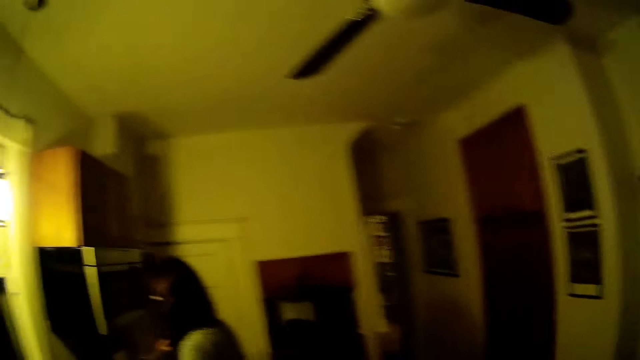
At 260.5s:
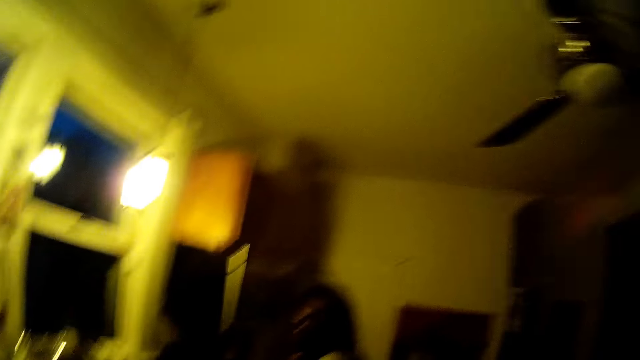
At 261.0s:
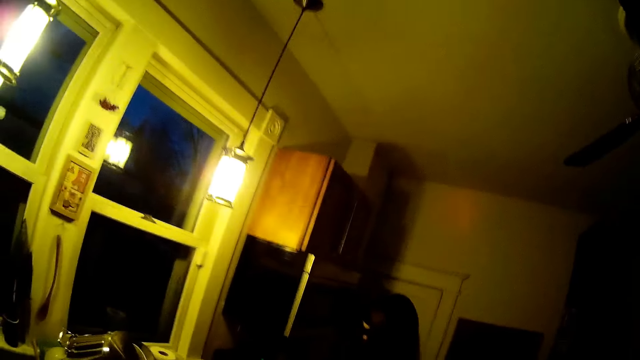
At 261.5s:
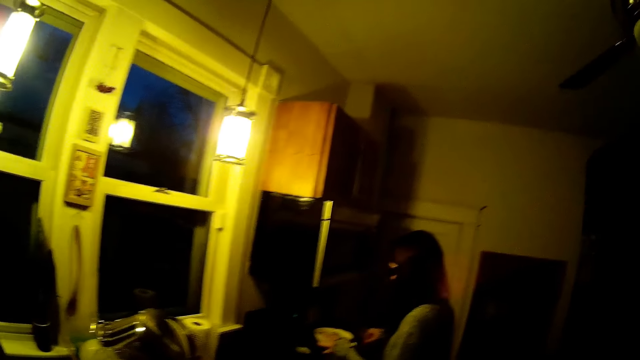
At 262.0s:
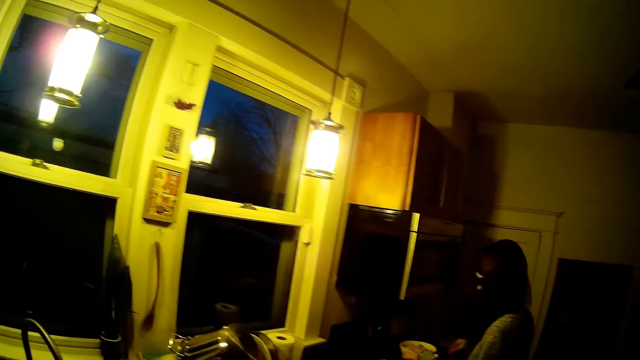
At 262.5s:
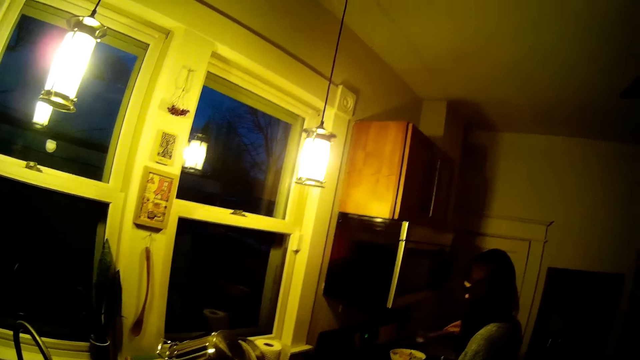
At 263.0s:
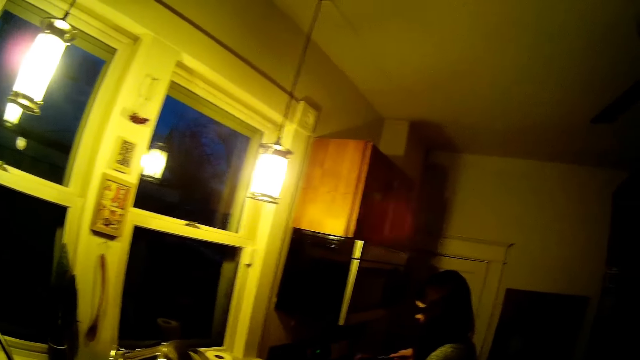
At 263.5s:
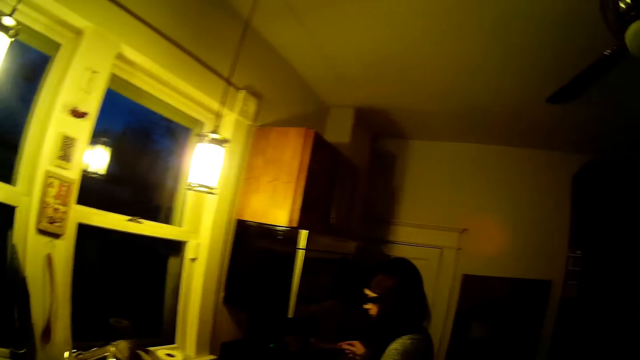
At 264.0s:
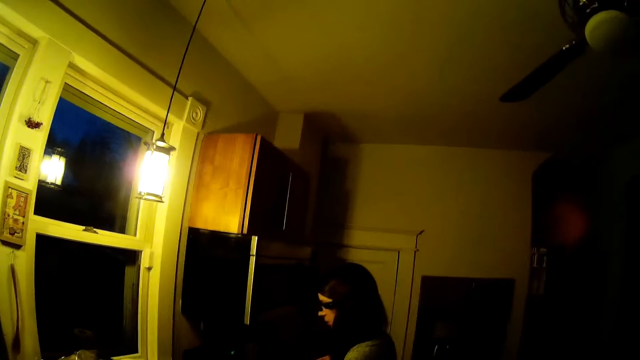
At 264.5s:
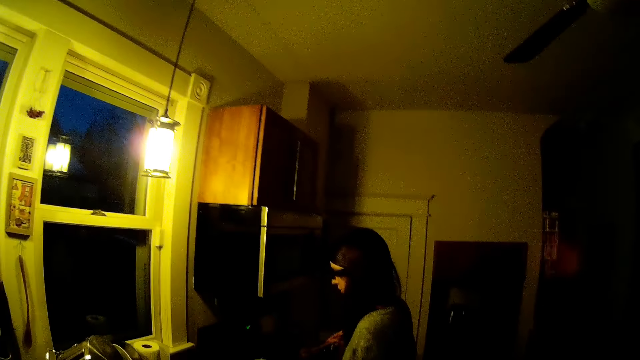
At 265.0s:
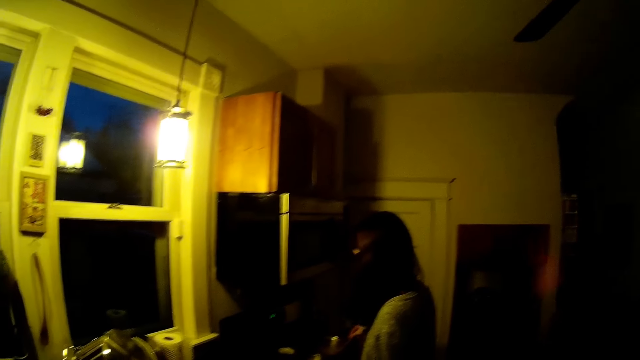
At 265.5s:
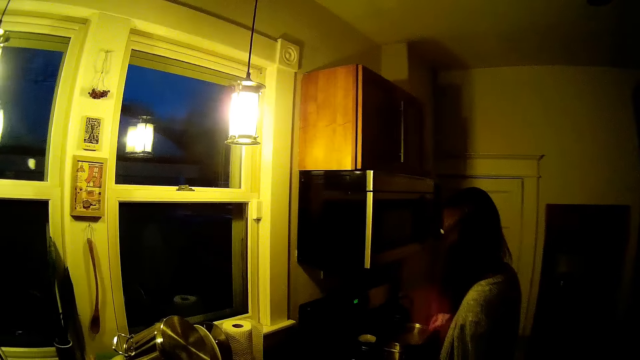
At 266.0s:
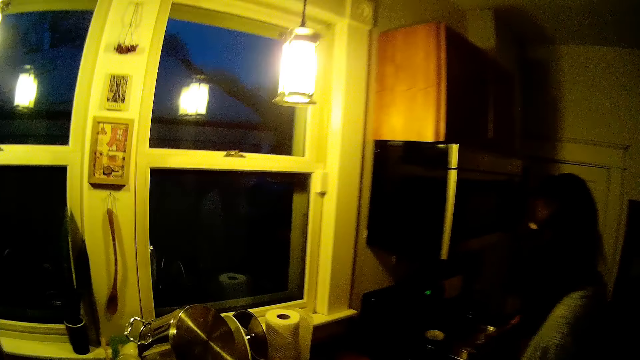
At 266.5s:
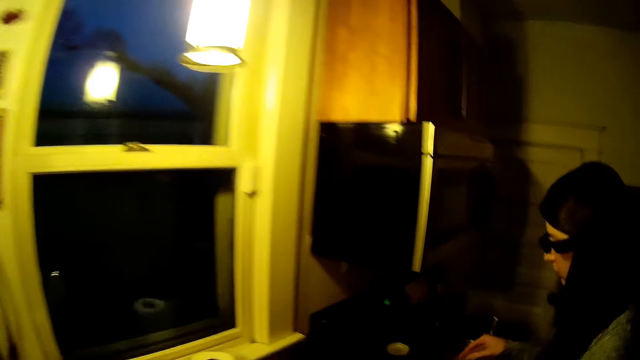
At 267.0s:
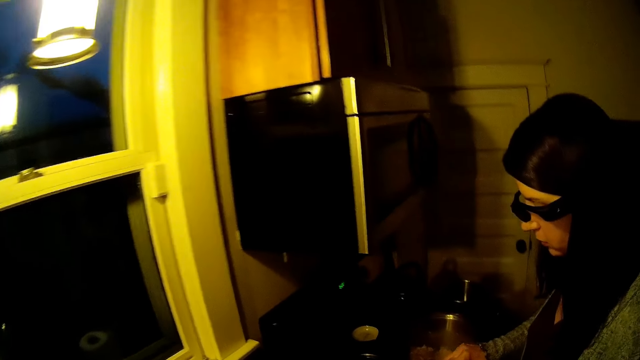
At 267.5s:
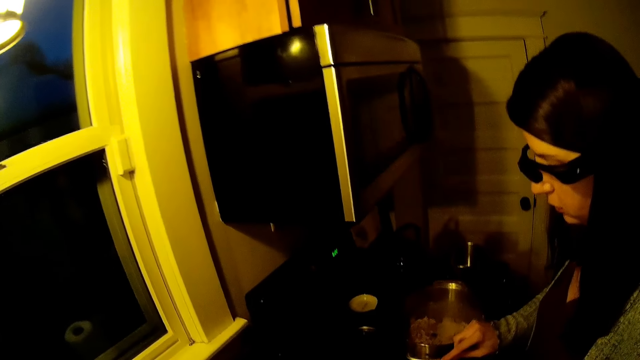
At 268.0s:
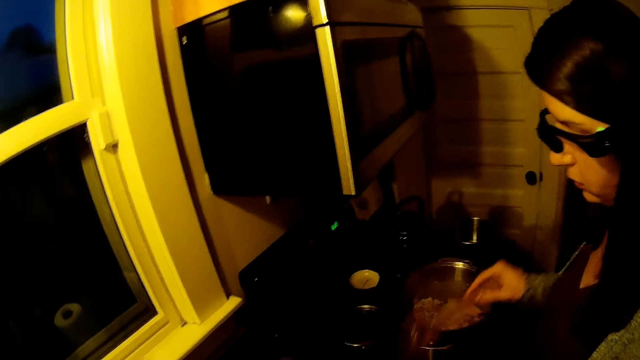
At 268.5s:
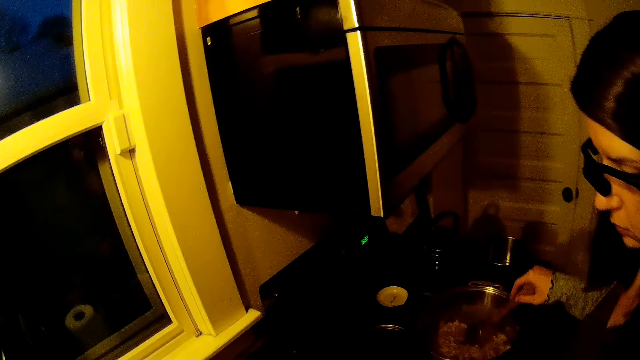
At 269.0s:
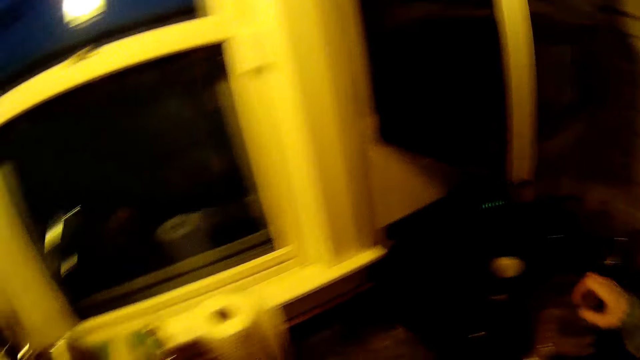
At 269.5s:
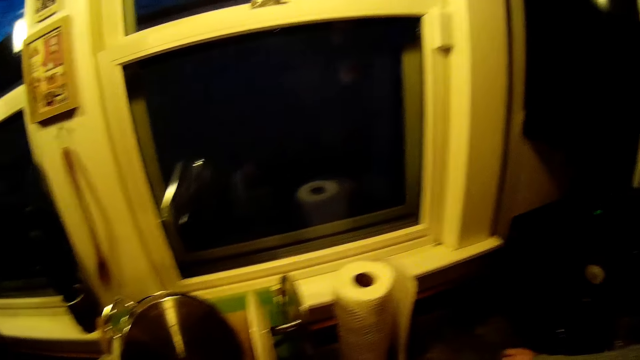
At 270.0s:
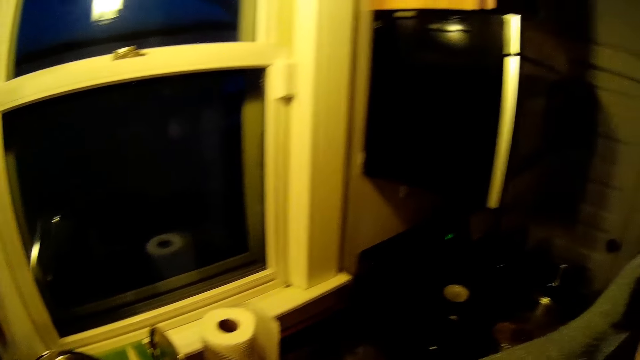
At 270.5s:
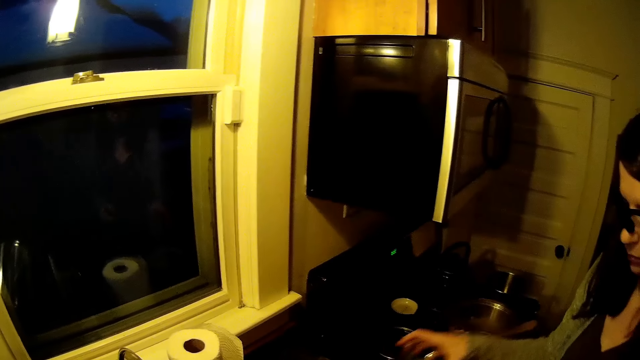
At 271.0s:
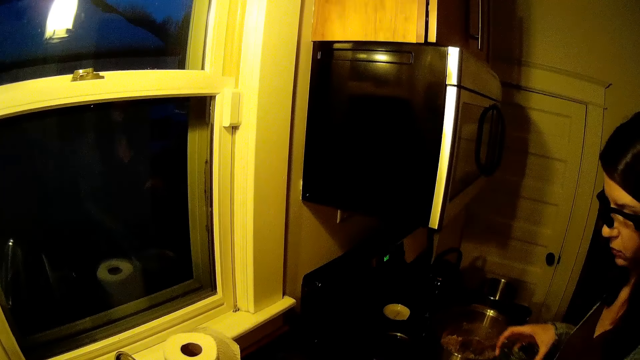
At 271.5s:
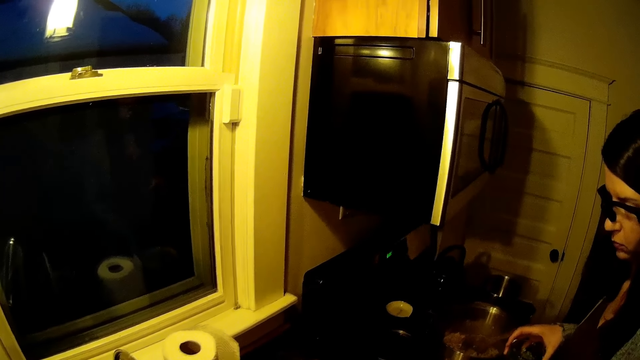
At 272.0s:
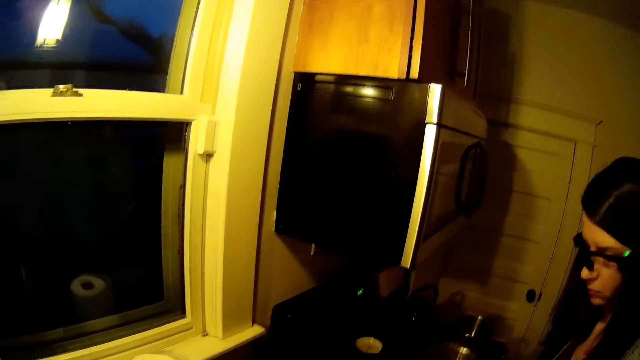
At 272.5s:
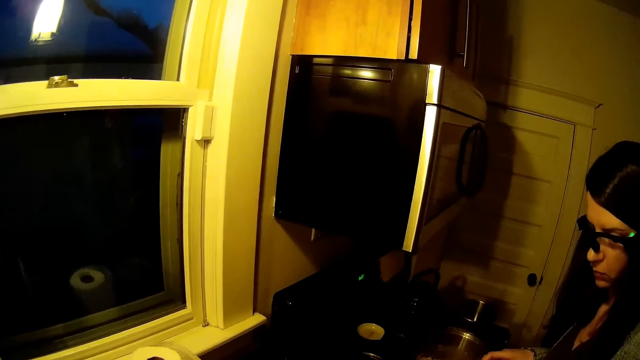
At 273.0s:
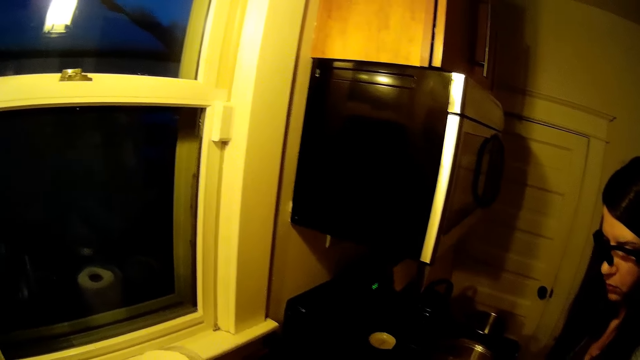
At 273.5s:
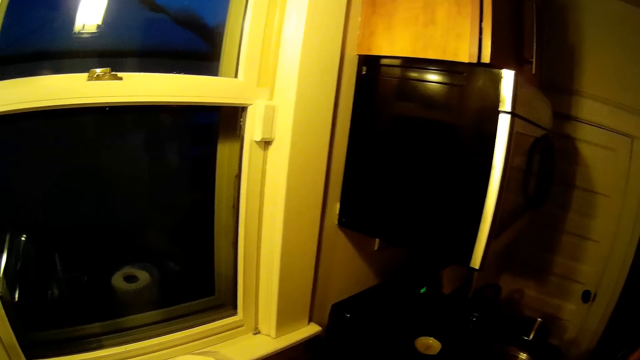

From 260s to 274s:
The camera wearer converses with a person. The person puts a plate of rice on a countertop of the sink. The camera wearer walks in the kitchen. The person serves rice on a plate. The person puts a spoon in a pot. The person picks up a glass of juice on the countertop of the sink. The camera wearer converses with the person.

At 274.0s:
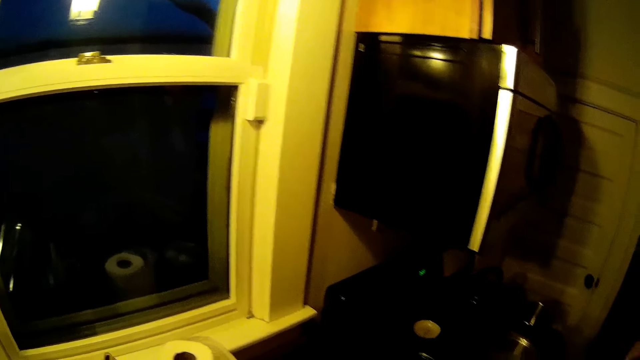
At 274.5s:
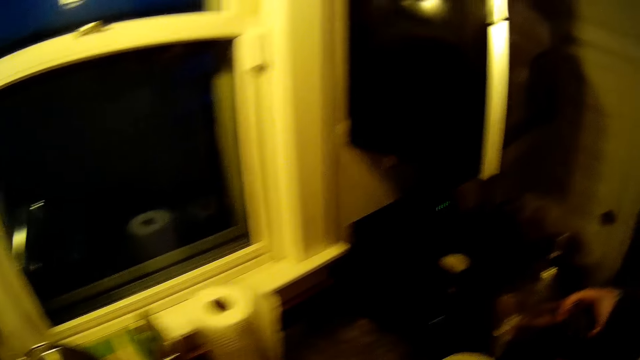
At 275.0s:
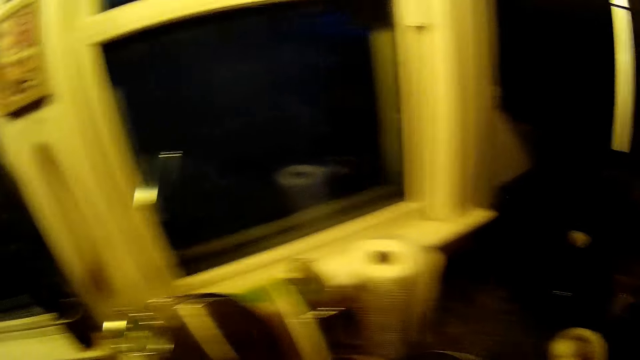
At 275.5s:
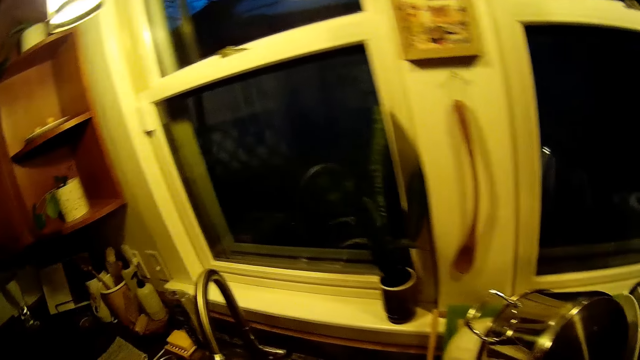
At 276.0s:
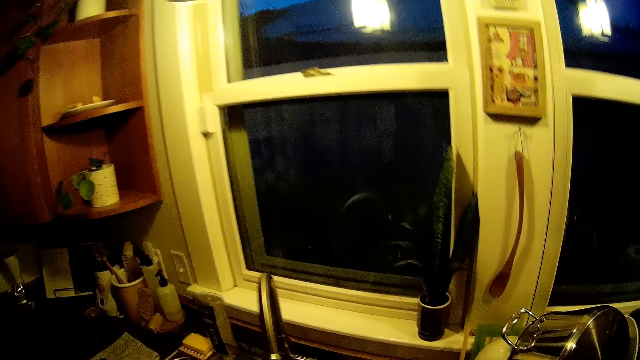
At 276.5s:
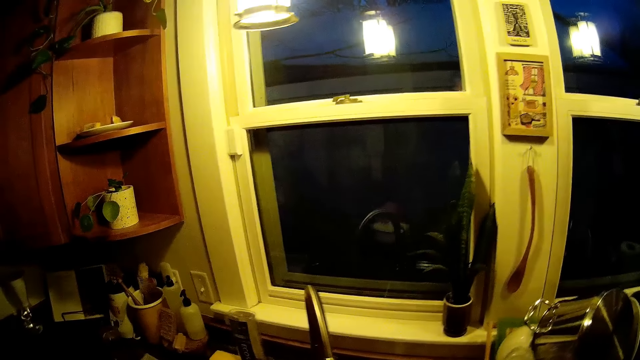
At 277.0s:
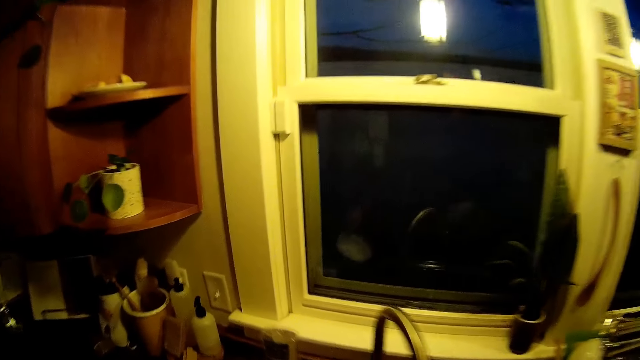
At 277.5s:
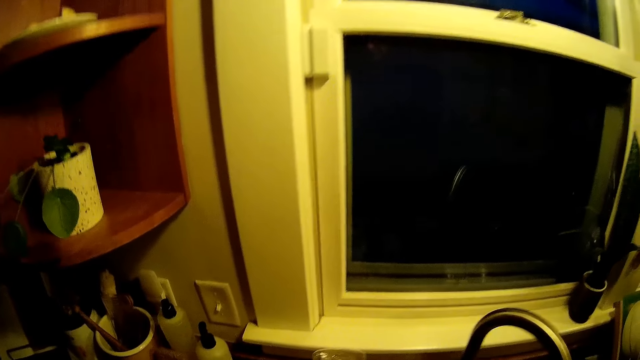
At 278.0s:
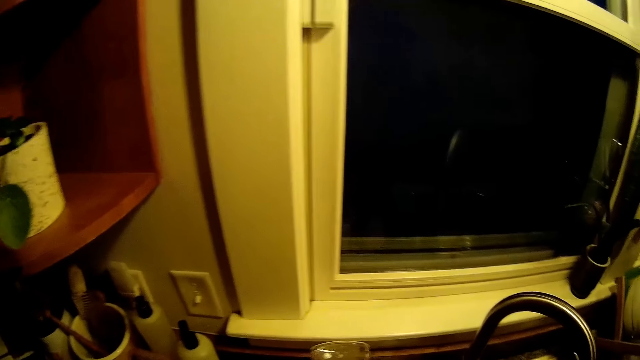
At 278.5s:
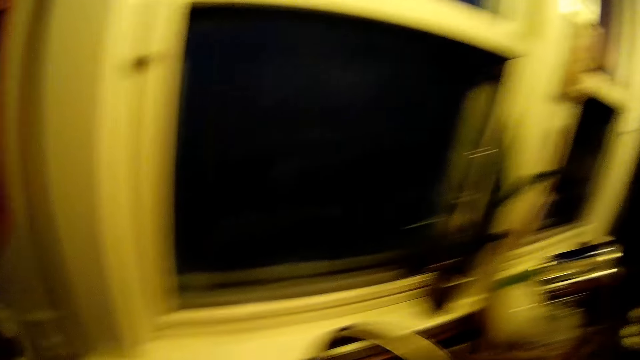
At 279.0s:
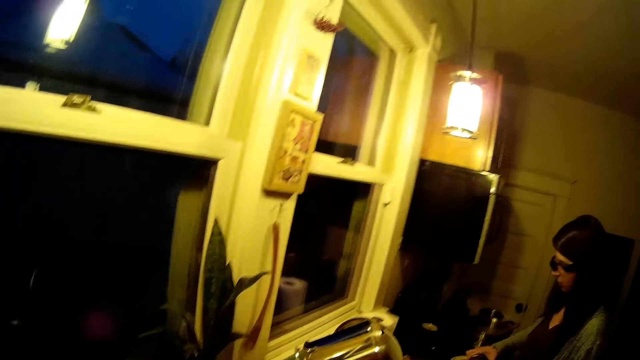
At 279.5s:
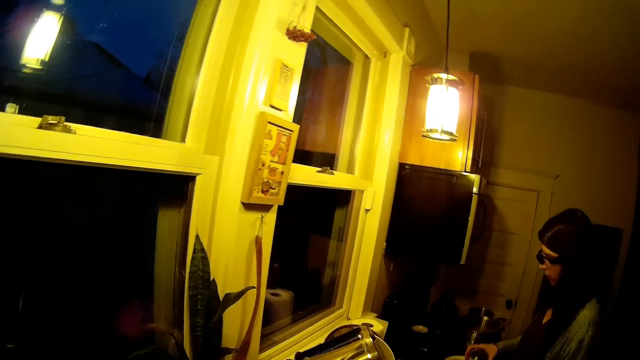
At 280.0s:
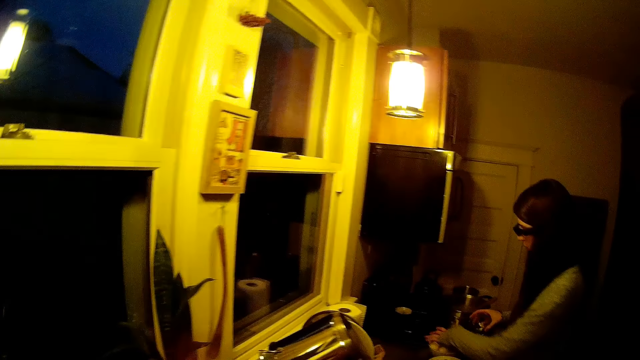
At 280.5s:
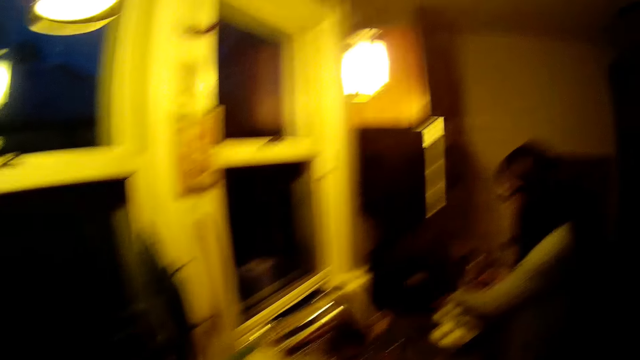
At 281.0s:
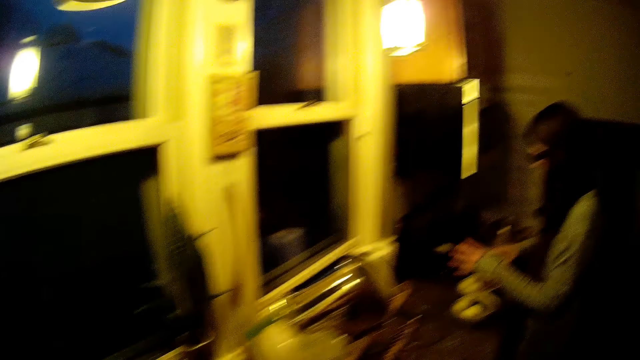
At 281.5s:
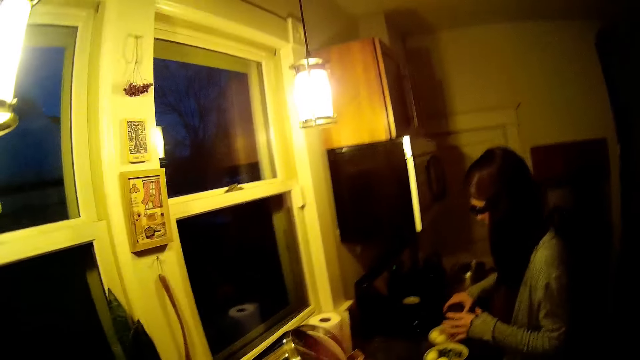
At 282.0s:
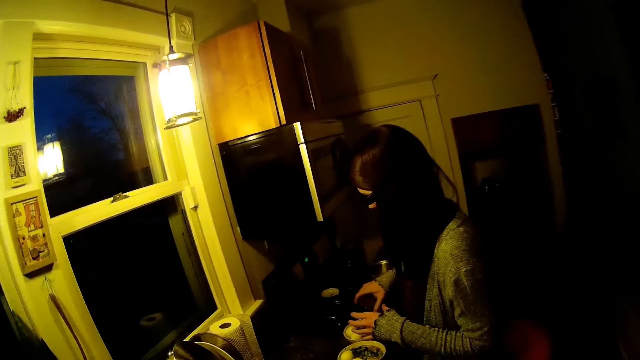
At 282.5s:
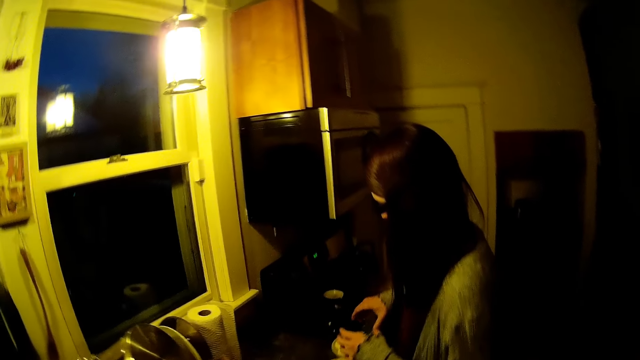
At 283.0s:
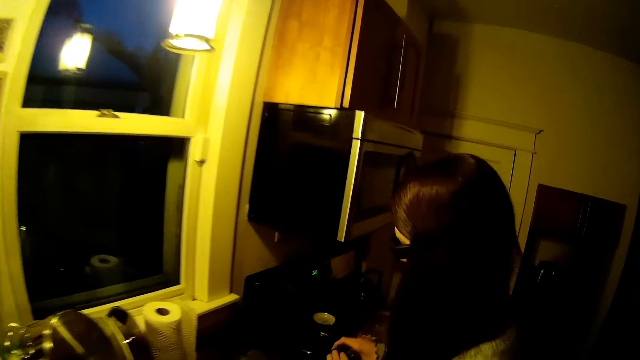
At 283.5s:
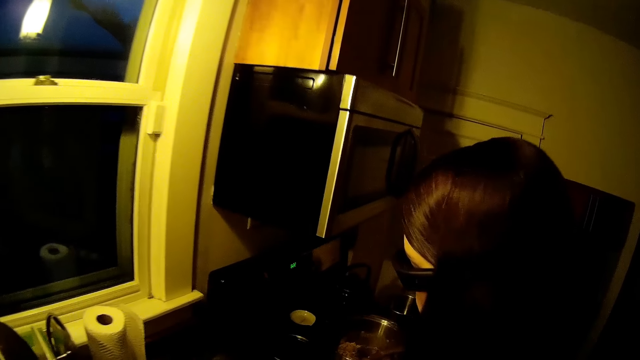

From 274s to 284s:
The camera wearer walks in the kitchen. They put a plate in the sink. They look around in the kitchen. A person points on a plate of rice. The camera wearer converses with the person. The person sways a glass of juice in a hand. The person puts some seasoning from a cup into a bowl with her right hand. The person converses with the camera wearer.
